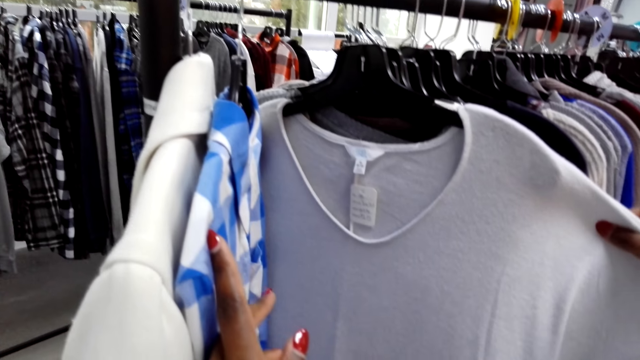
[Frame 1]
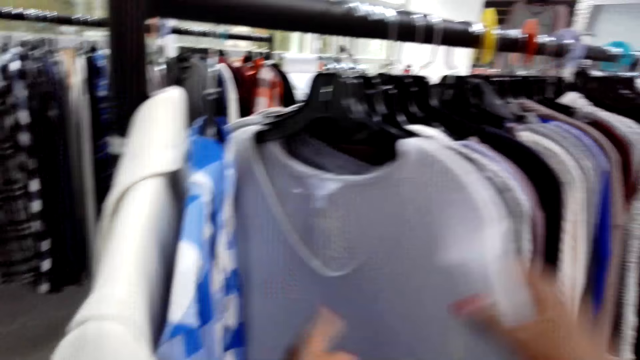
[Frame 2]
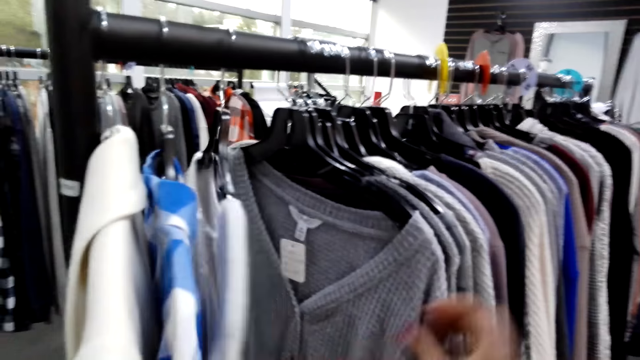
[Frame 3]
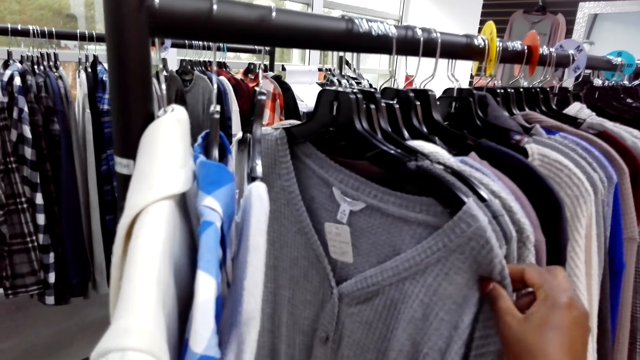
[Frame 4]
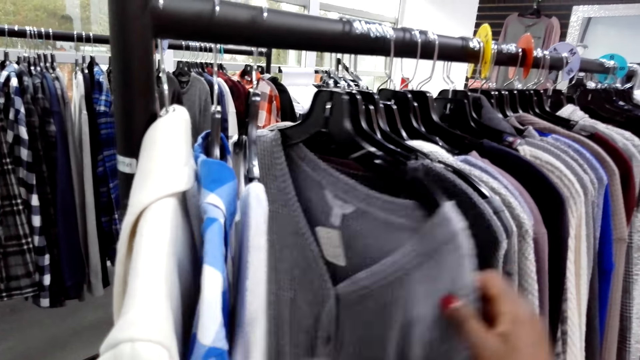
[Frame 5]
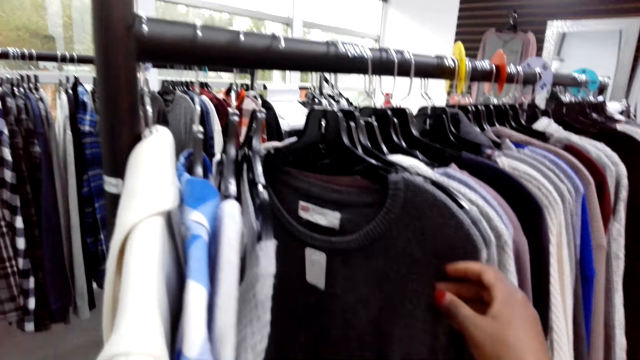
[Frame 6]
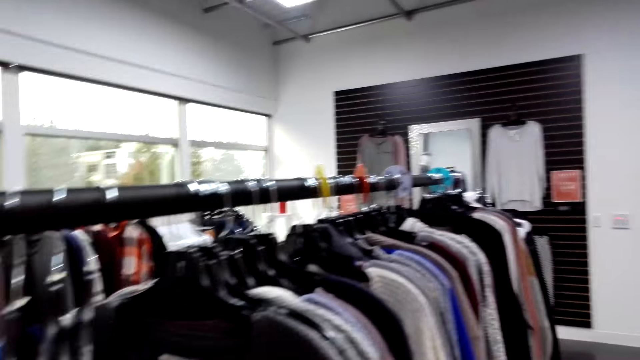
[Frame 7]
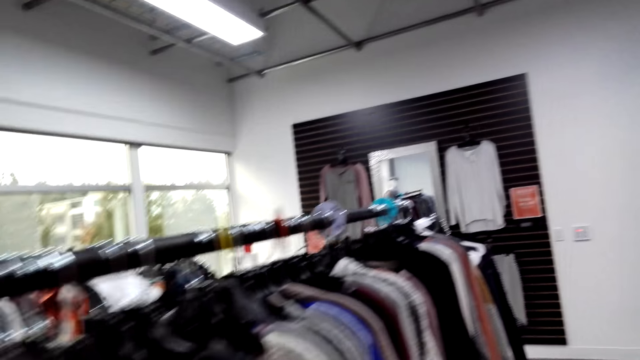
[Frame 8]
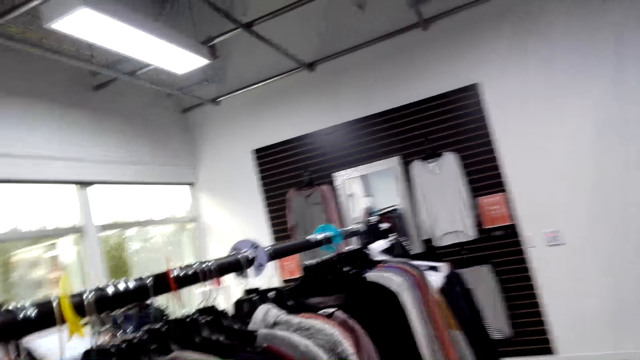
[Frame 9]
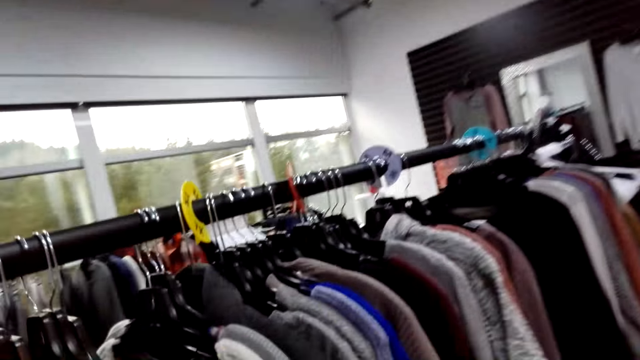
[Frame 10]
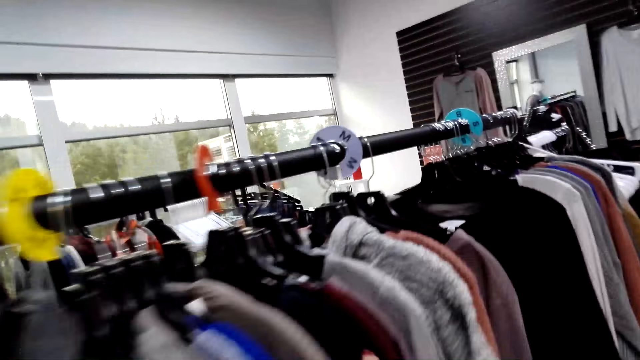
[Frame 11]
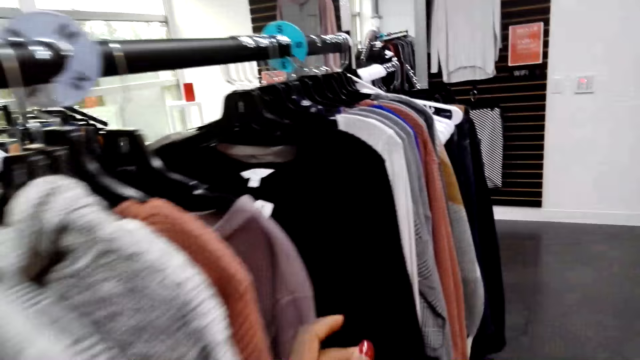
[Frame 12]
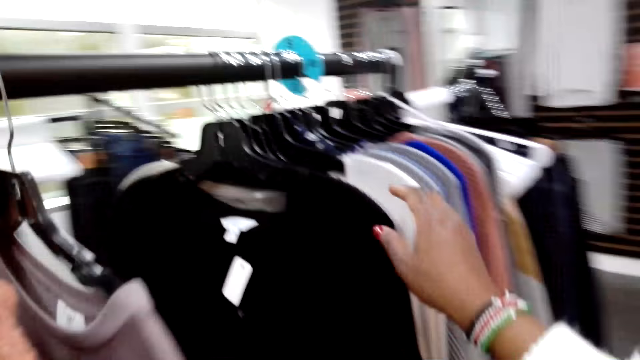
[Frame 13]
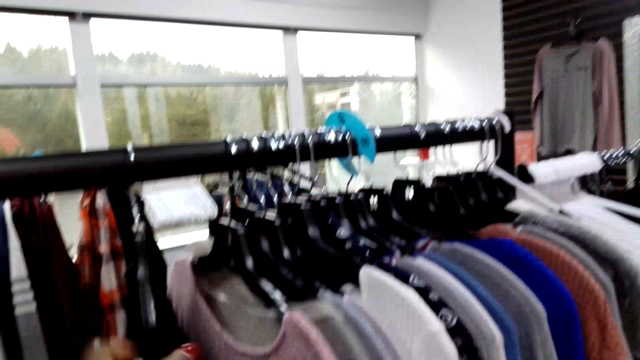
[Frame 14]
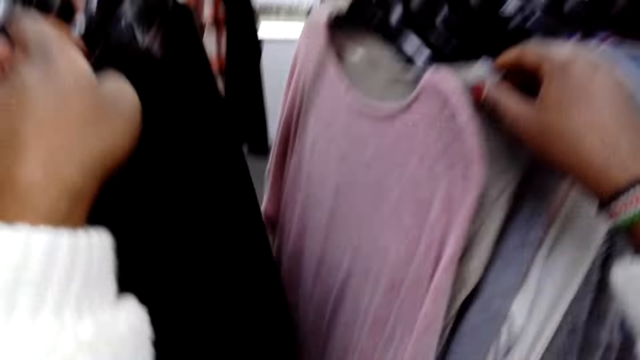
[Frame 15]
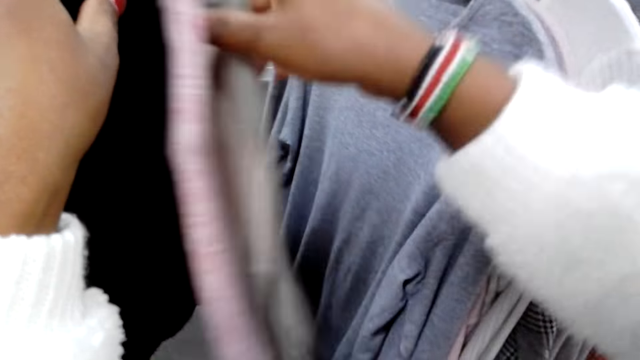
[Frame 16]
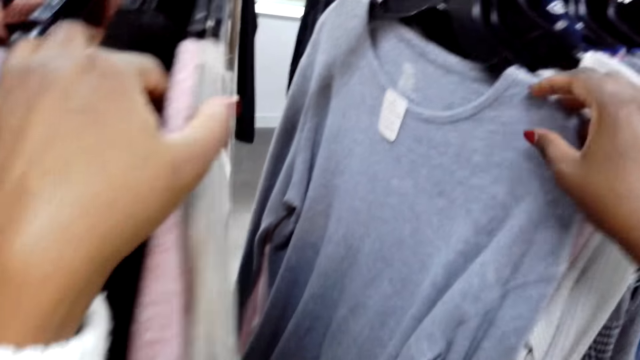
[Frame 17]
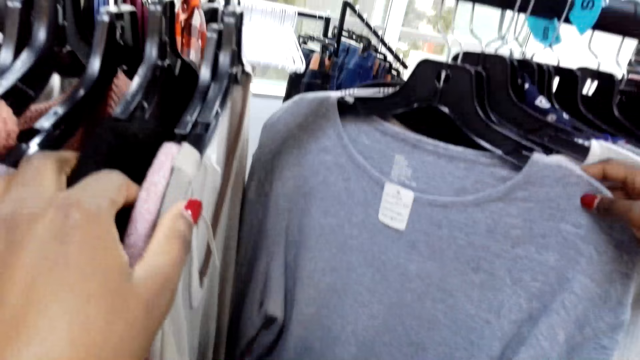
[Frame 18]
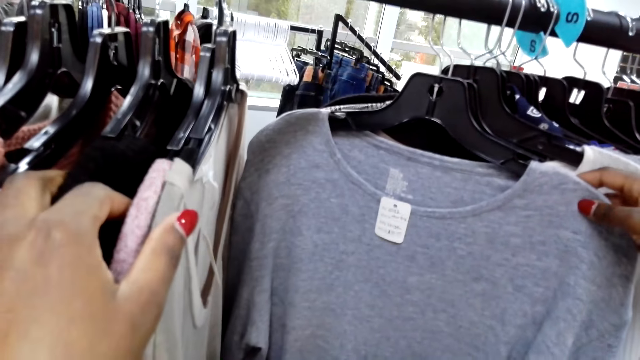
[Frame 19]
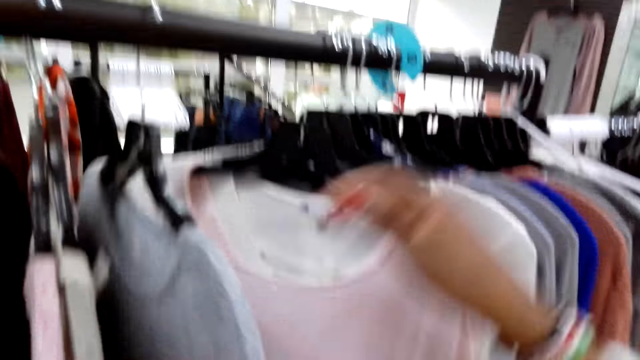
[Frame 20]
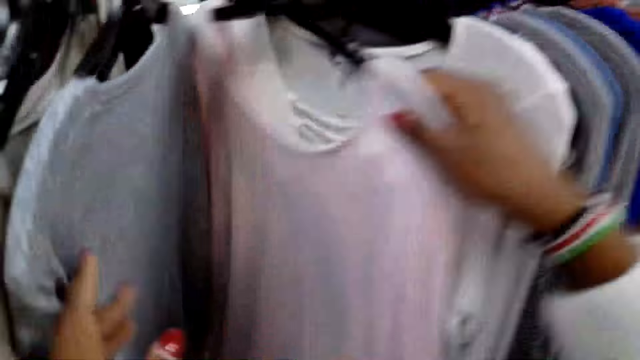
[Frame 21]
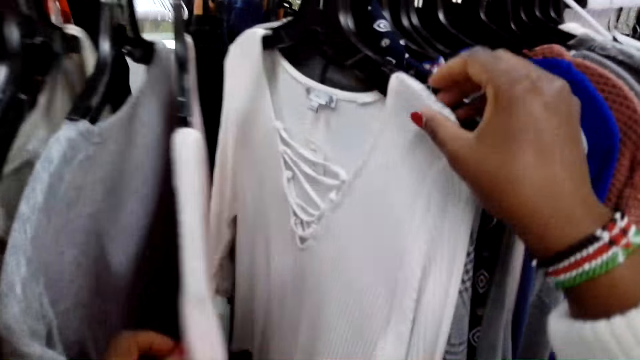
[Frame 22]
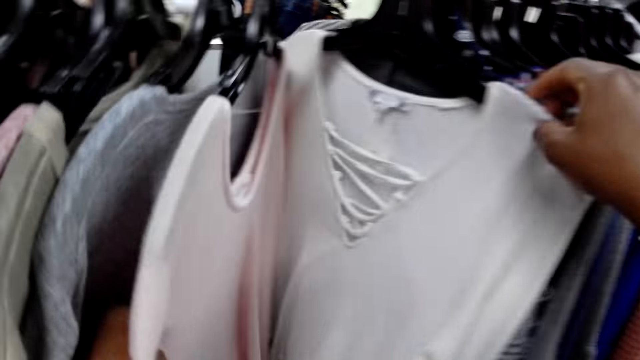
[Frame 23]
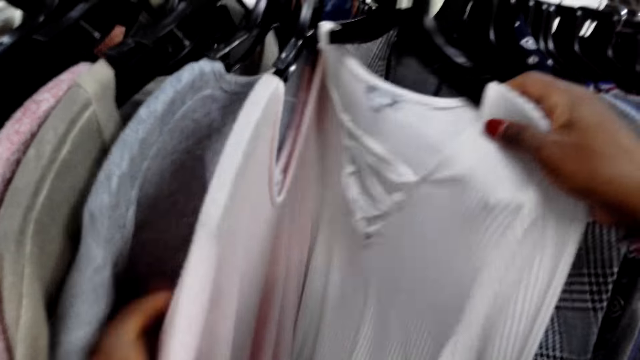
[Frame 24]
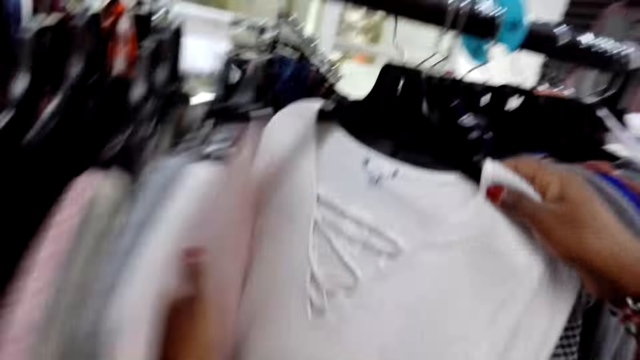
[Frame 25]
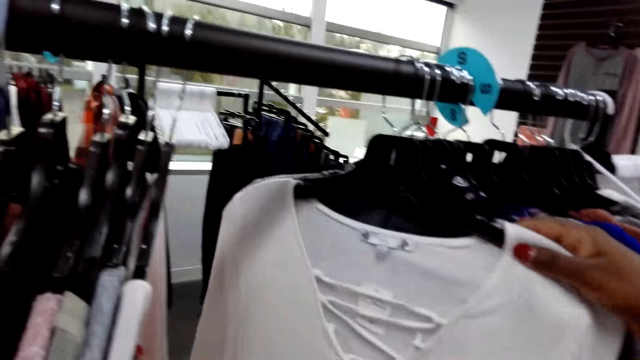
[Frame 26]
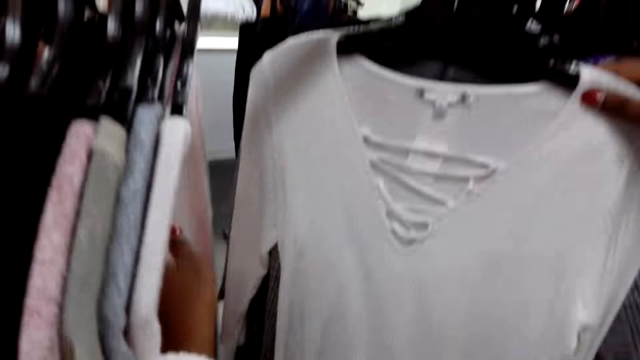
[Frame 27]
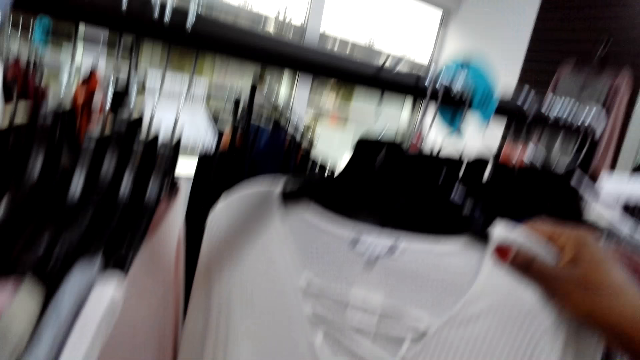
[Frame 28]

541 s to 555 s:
The camera wearer checks a sweater on a hanger. They walk in a clothes shop. They check the blouse on a hanger. They check the blouse again. They move the blouse on the hanger. They check the blouse on the hanger.

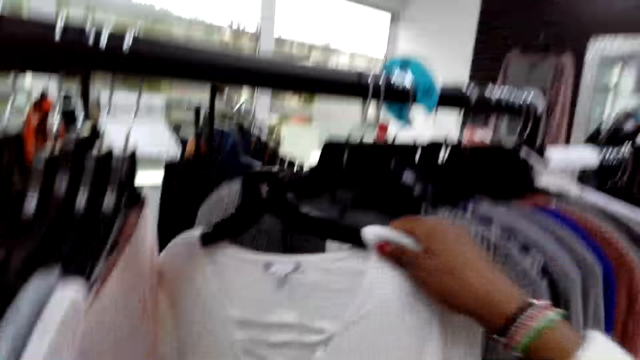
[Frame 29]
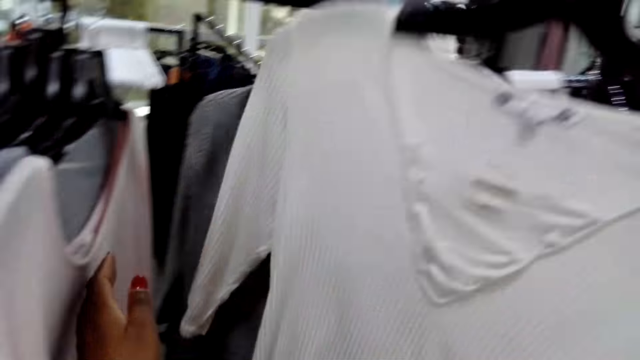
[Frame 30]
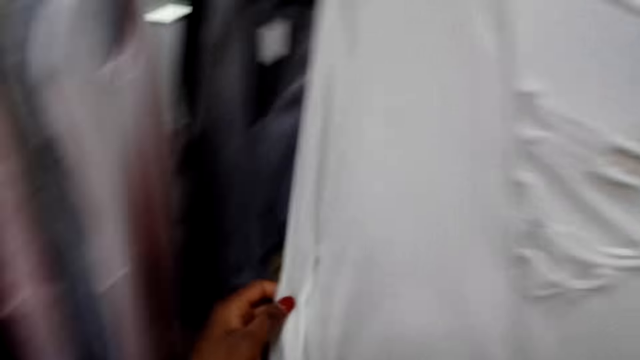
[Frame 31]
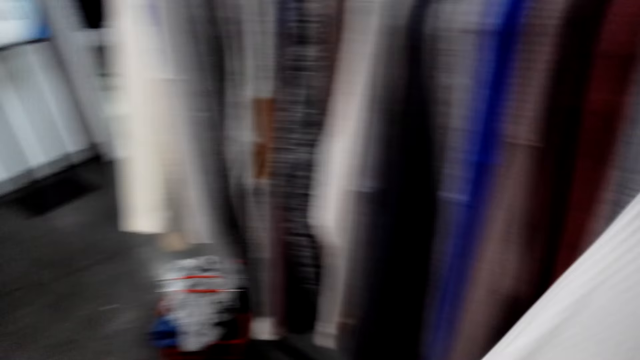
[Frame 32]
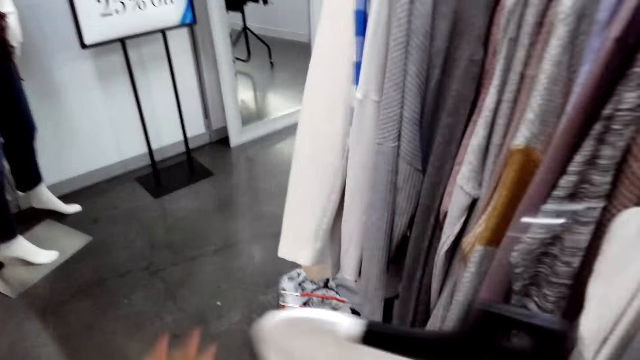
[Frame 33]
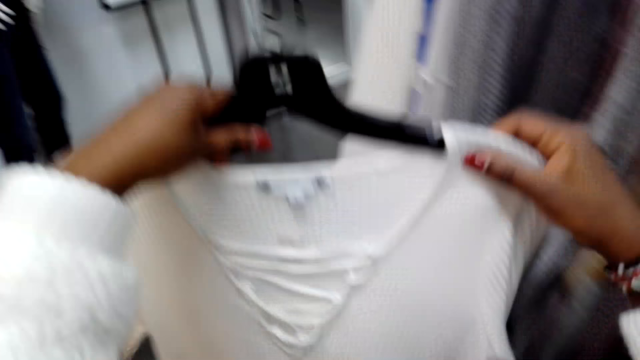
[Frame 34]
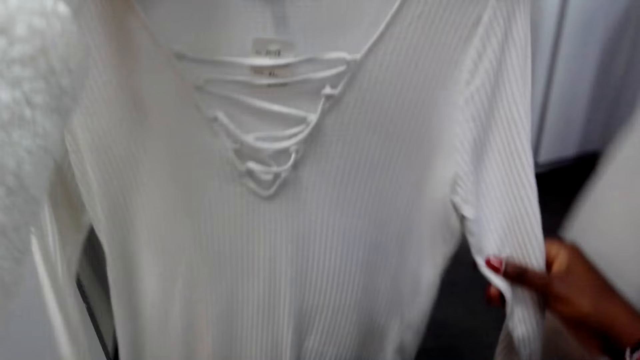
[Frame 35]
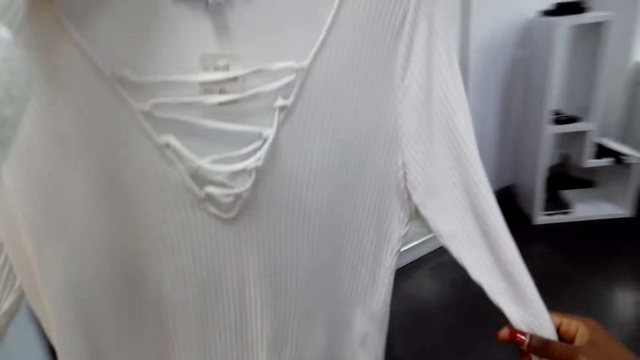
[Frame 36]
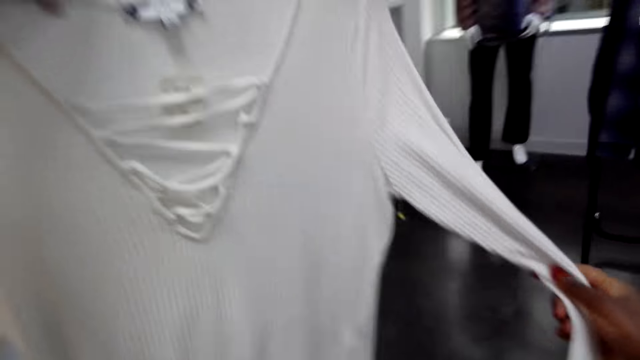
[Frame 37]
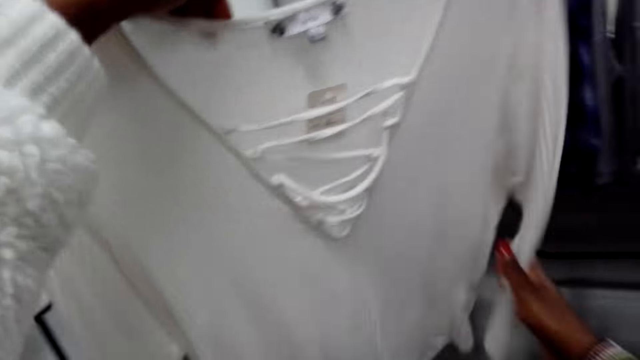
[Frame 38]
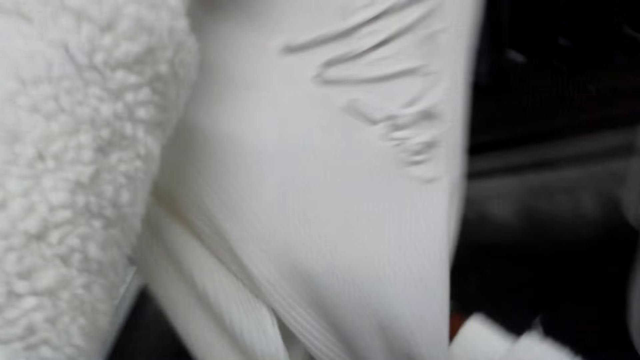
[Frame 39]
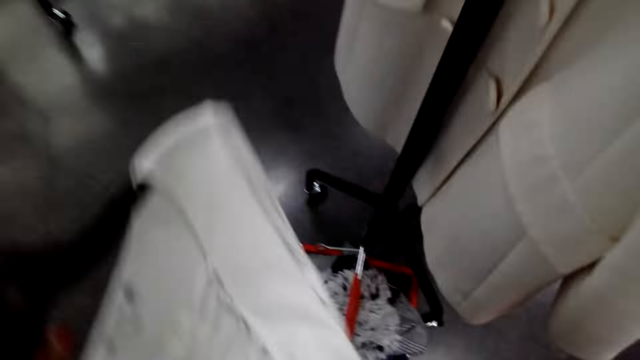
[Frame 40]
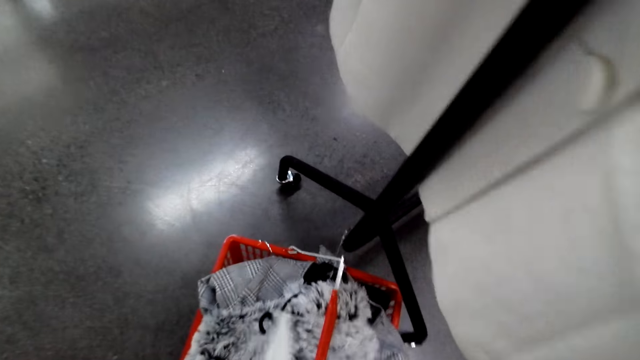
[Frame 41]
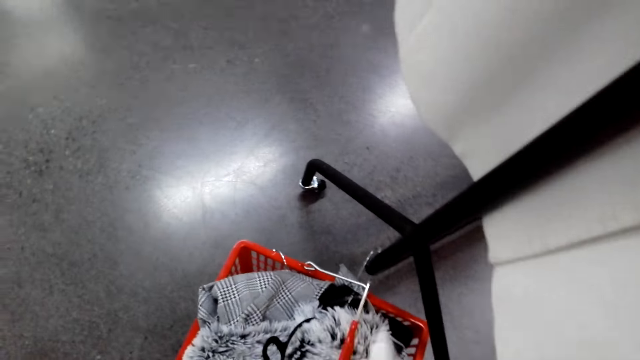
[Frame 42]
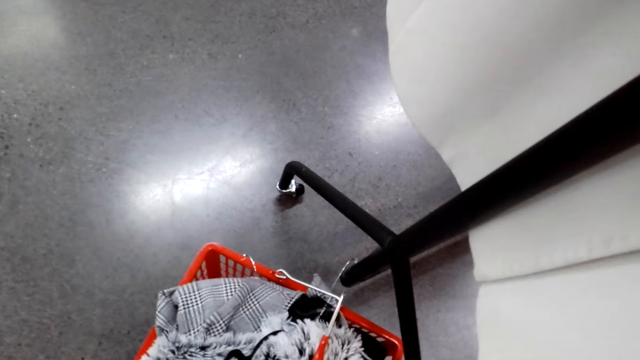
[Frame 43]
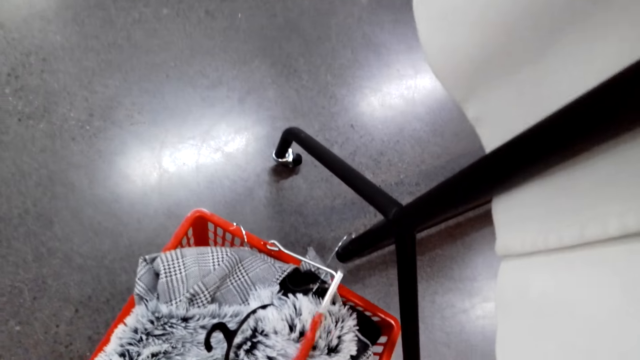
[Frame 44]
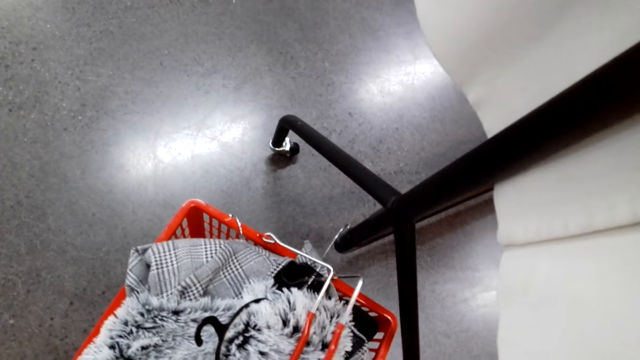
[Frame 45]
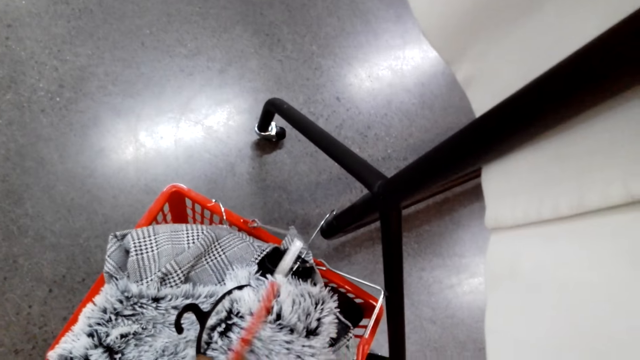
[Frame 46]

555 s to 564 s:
The camera wearer picks up a blouse or top on a hanger. They walk in a clothes shop. They straighten the blouse. They align handles on a cart and put the top in a basket.
